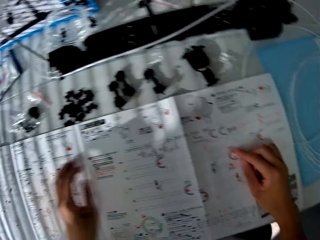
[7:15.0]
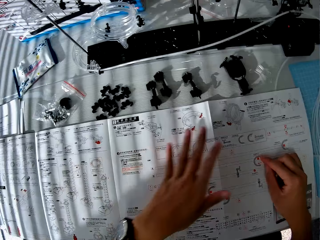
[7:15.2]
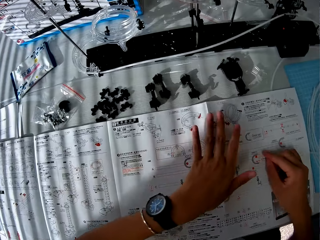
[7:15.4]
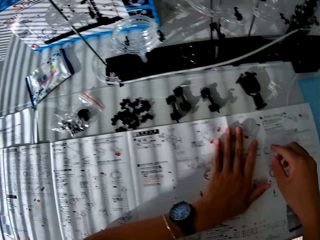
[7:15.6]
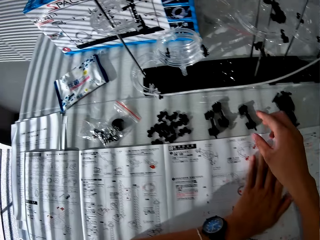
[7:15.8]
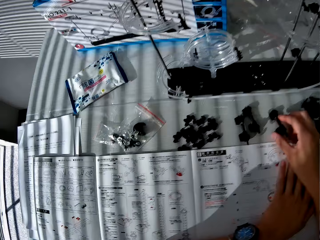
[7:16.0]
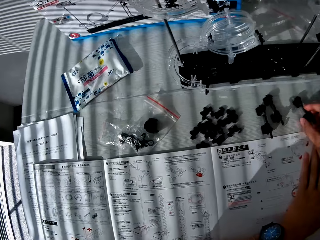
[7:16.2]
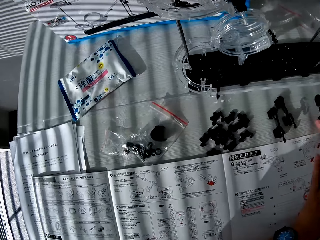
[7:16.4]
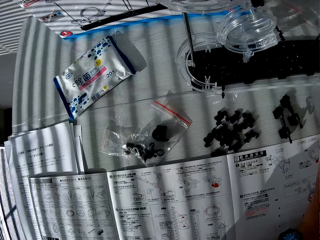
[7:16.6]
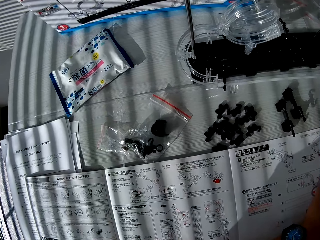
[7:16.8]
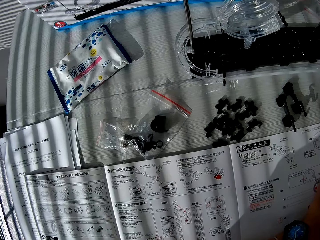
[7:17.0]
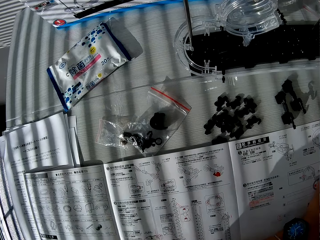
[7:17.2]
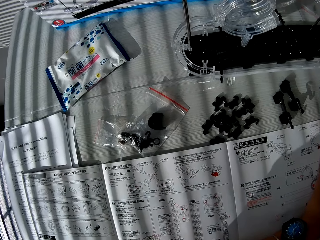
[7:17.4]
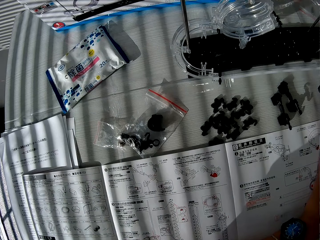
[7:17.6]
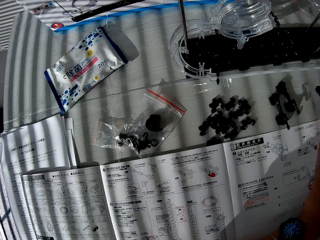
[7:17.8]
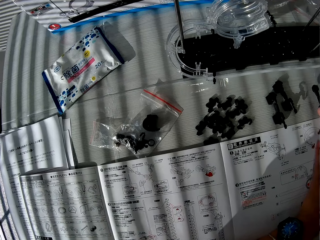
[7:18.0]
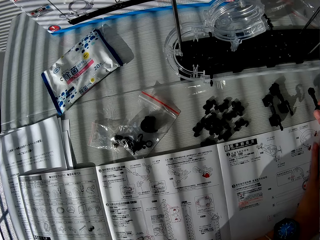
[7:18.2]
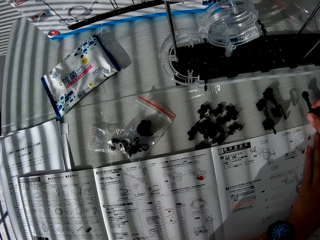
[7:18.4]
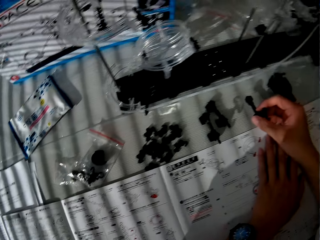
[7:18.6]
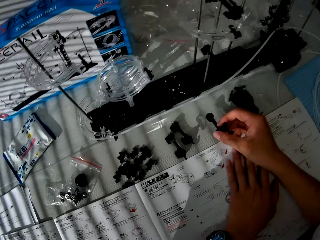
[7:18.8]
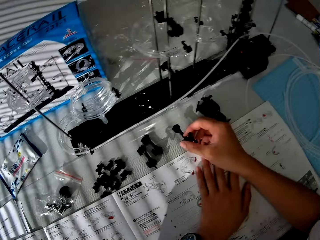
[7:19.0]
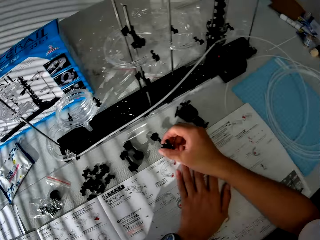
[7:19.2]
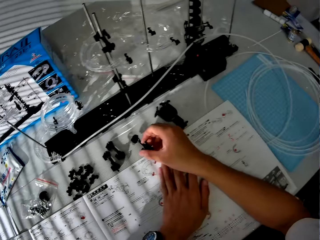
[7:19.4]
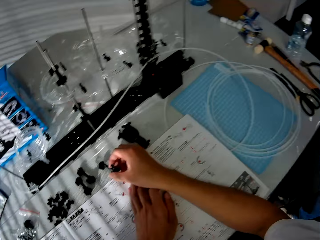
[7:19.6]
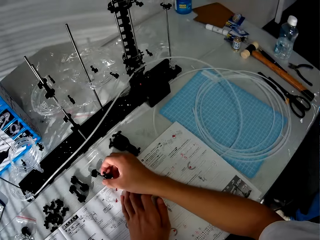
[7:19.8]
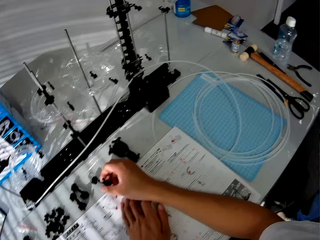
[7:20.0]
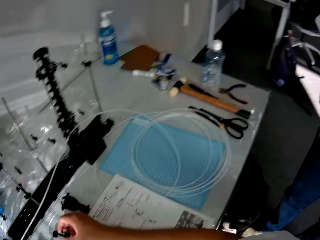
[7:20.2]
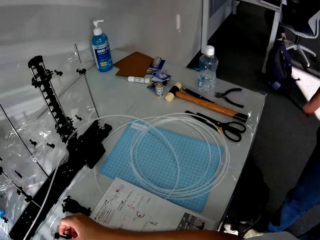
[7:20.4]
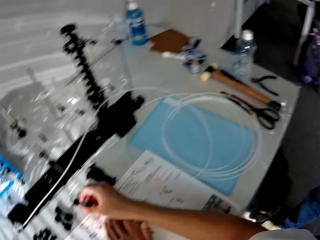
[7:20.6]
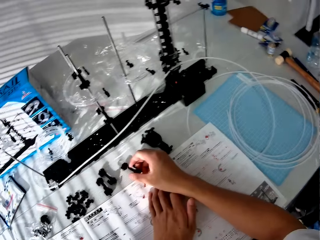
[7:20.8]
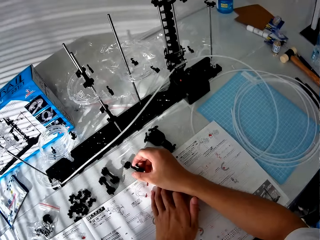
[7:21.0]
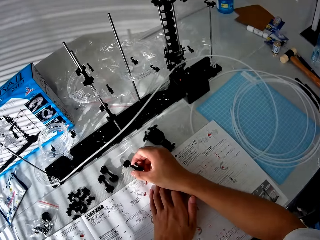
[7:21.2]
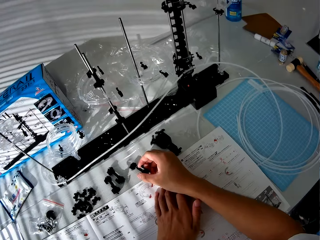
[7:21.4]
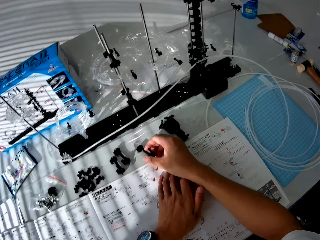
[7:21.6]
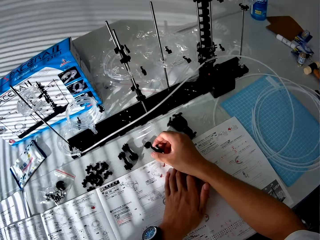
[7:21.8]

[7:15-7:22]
The camera wearer picks another space rail part from the table. They look at the space rail manual, look aside, and turn to the space rail.
